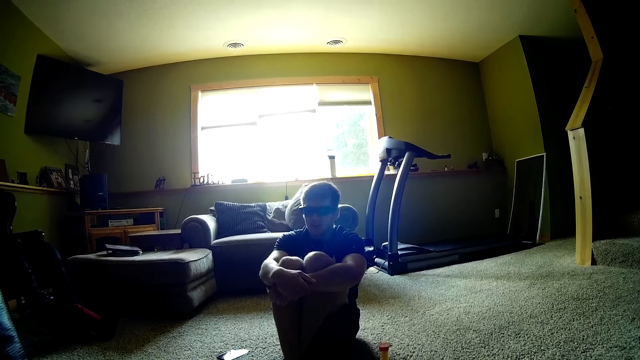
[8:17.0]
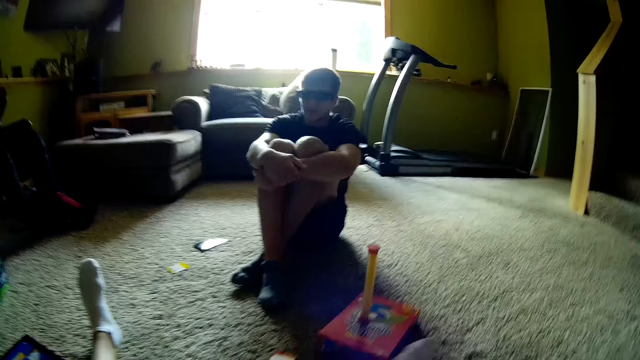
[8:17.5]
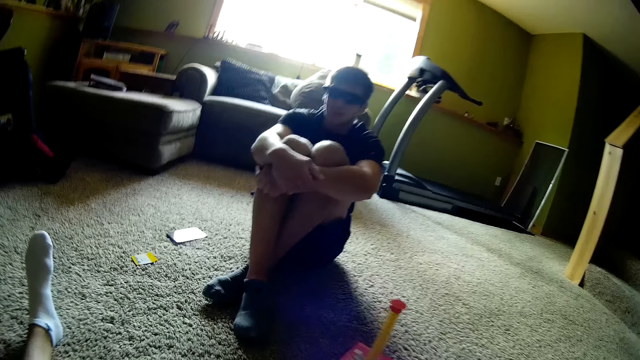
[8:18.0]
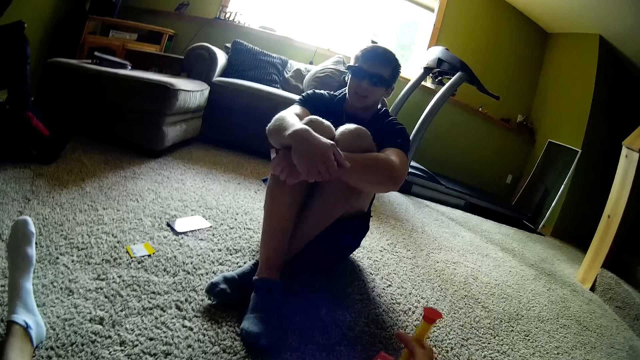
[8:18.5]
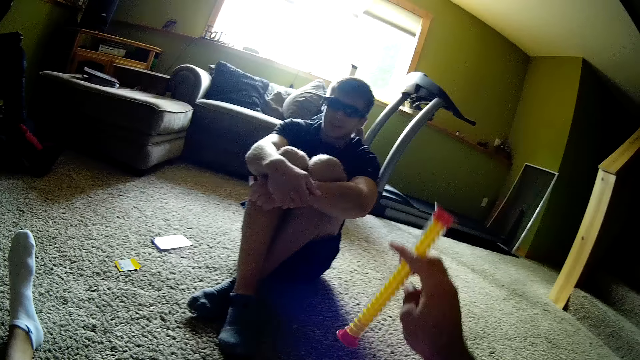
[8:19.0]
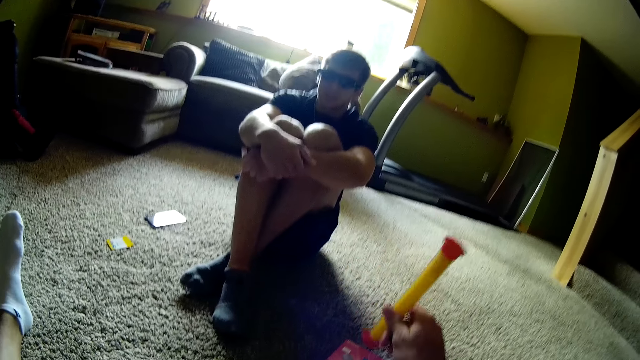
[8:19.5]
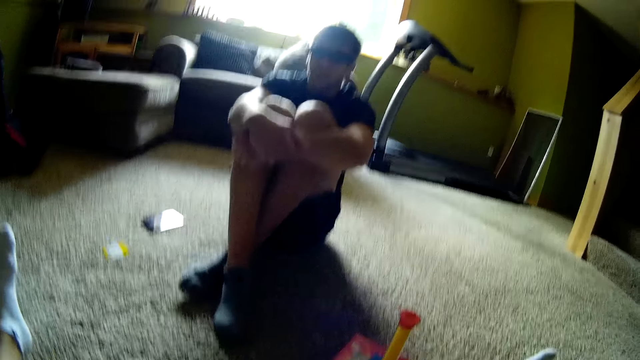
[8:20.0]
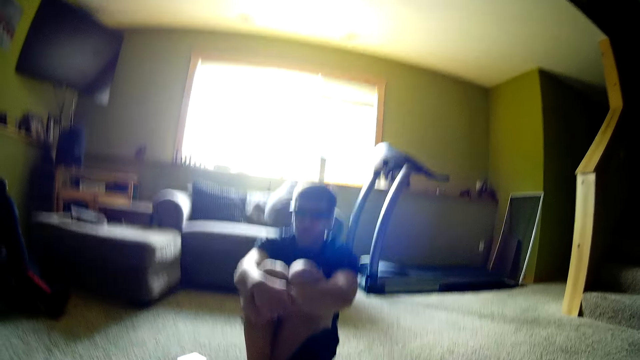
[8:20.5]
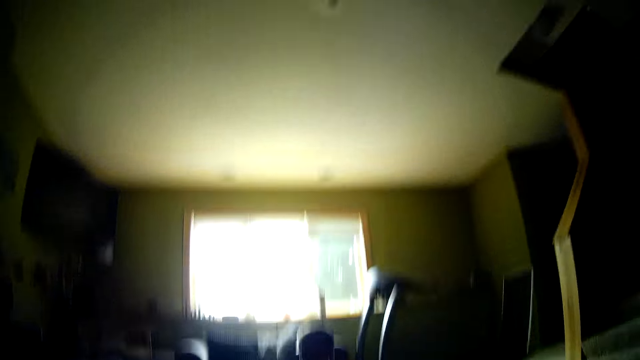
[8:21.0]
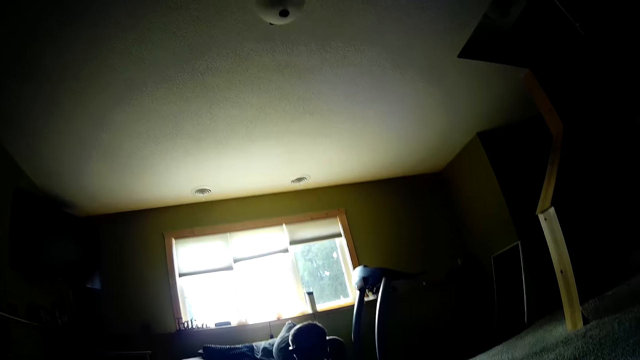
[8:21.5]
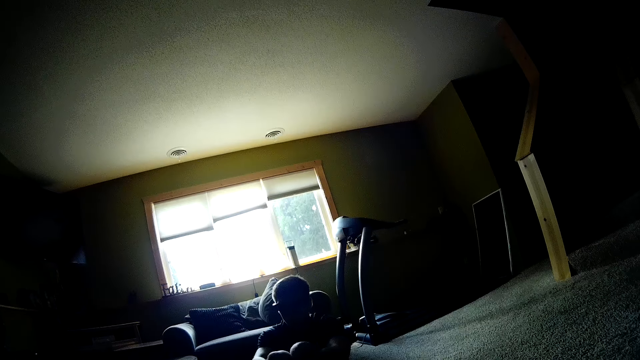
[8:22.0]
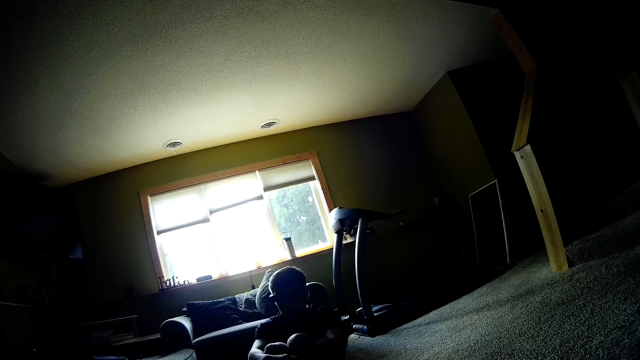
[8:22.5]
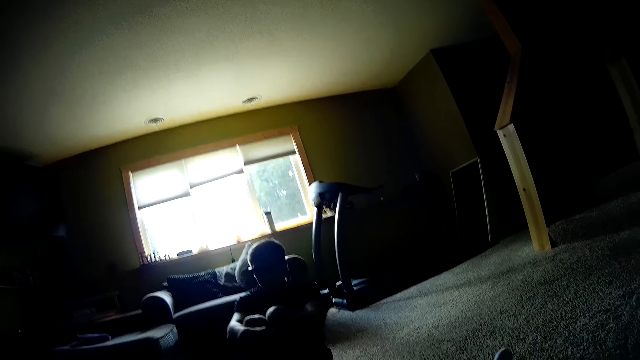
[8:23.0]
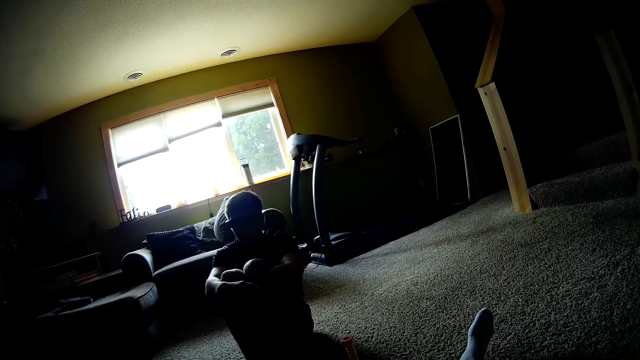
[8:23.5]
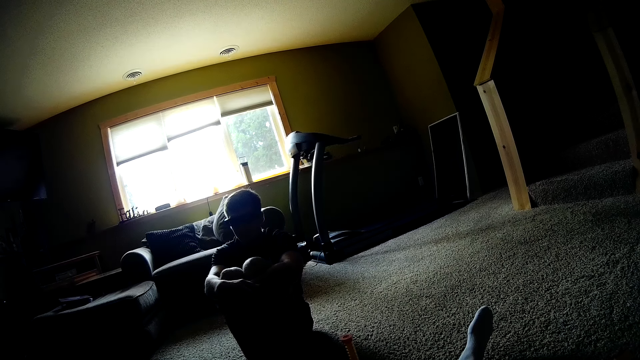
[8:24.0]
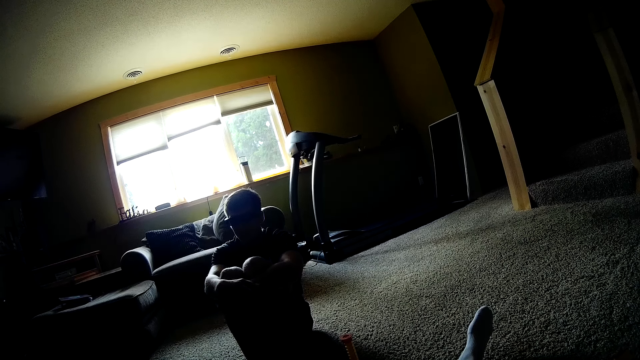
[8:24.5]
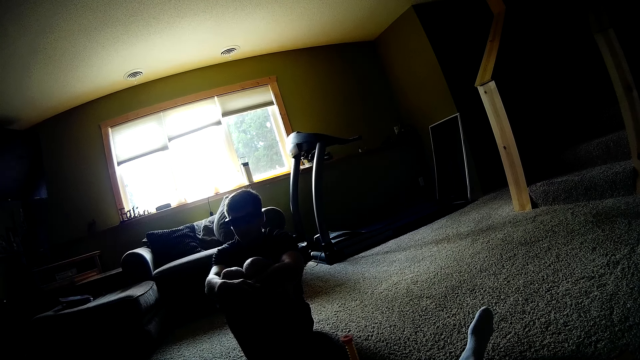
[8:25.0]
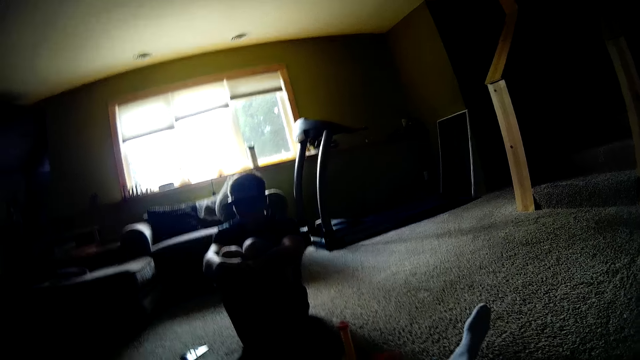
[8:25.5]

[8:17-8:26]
The camera wearer turns a time tube stick. They look around.

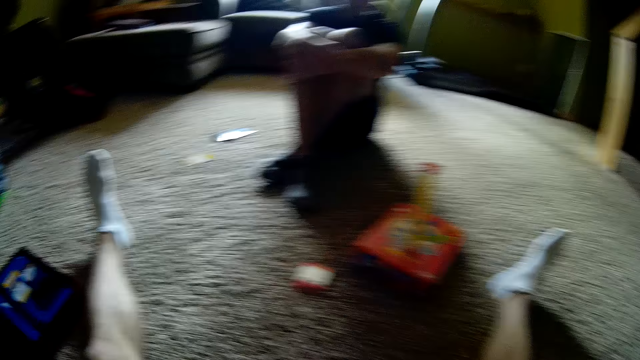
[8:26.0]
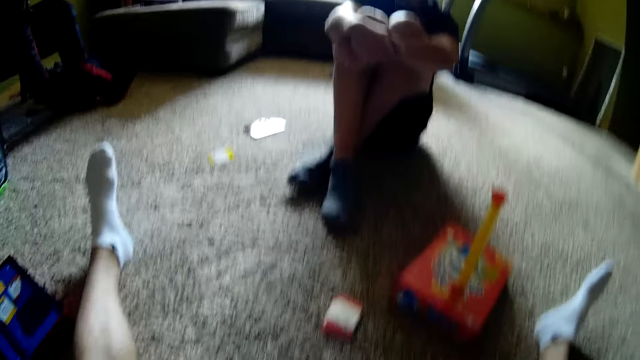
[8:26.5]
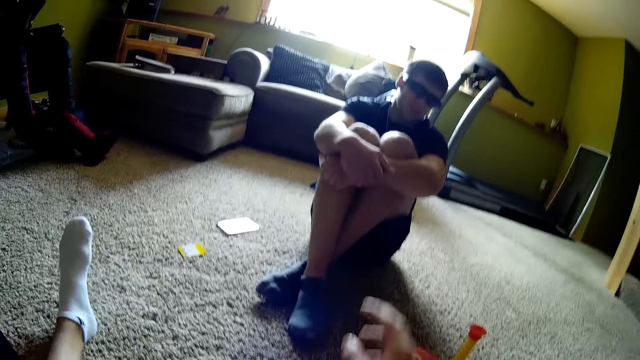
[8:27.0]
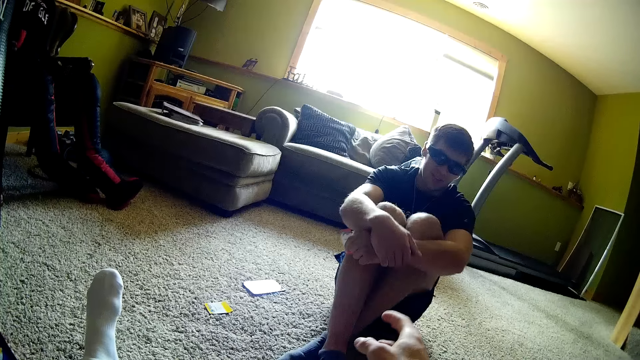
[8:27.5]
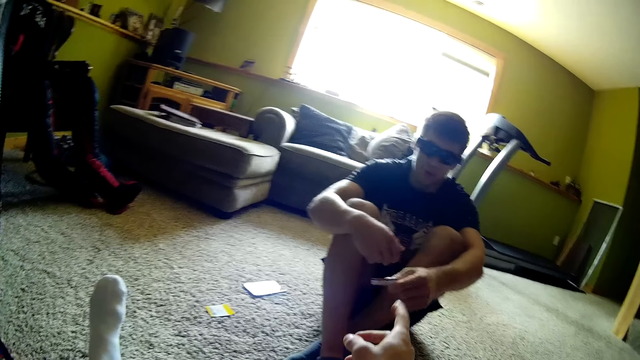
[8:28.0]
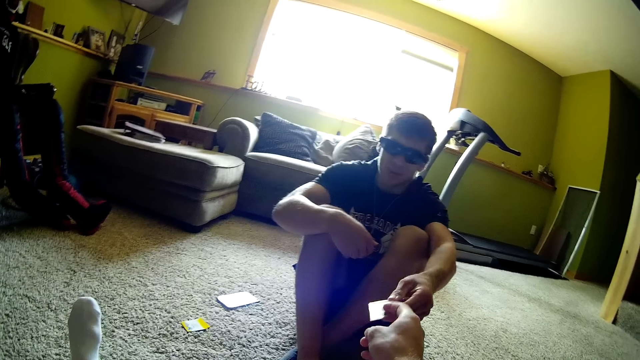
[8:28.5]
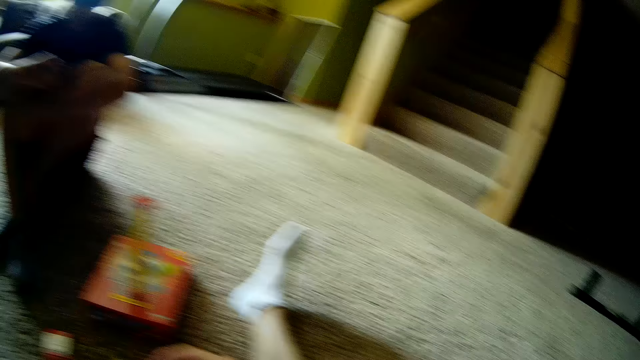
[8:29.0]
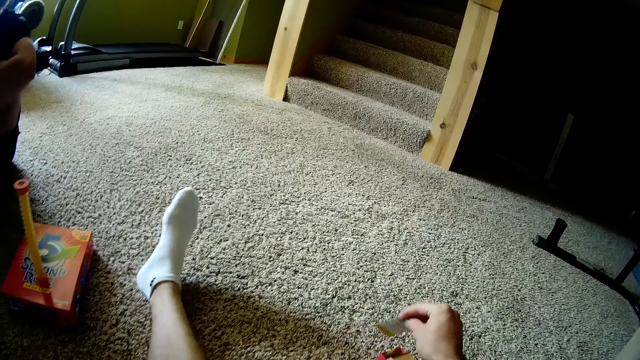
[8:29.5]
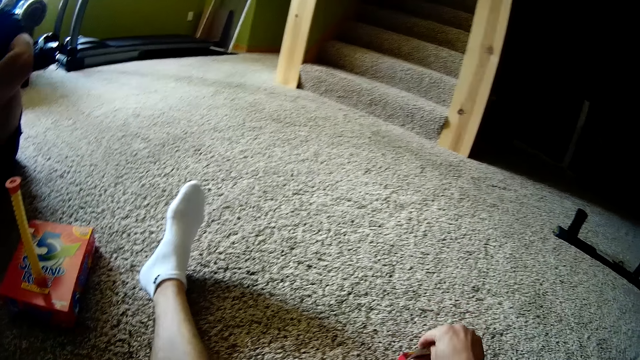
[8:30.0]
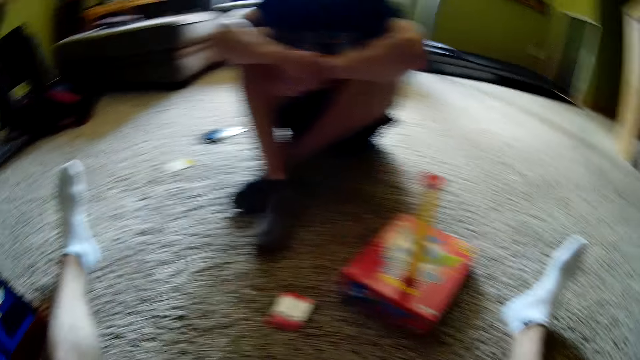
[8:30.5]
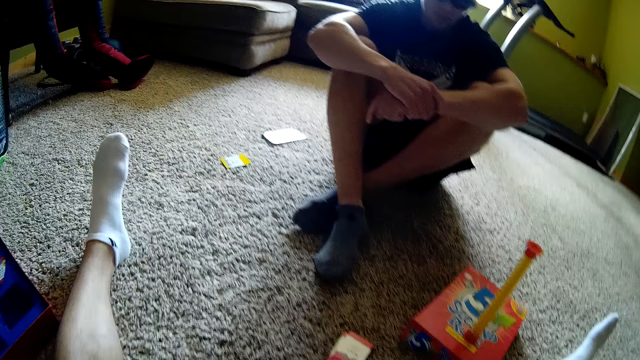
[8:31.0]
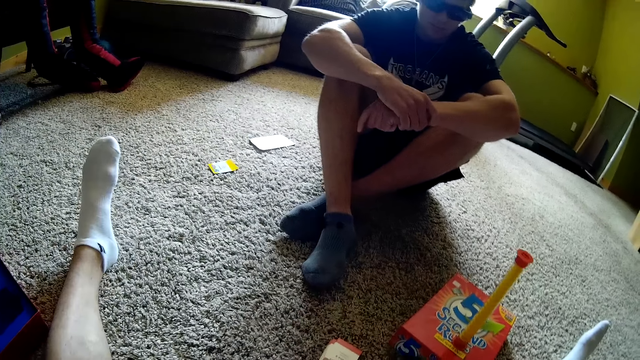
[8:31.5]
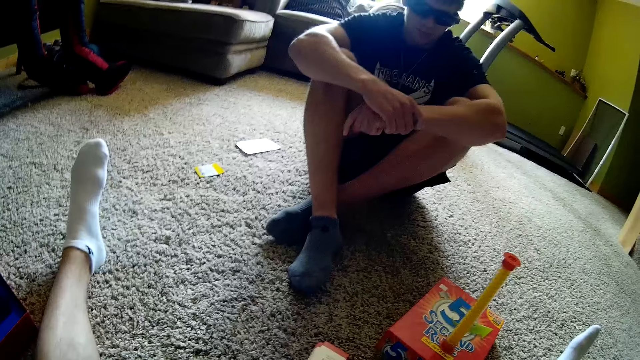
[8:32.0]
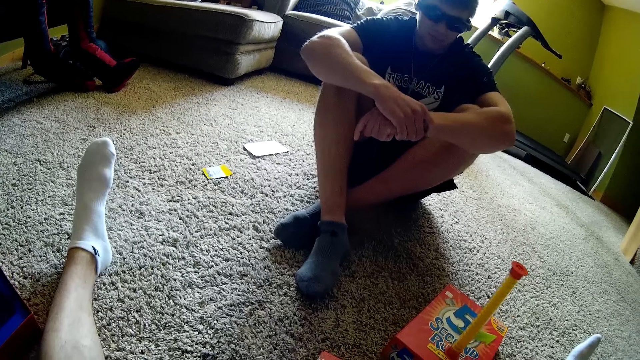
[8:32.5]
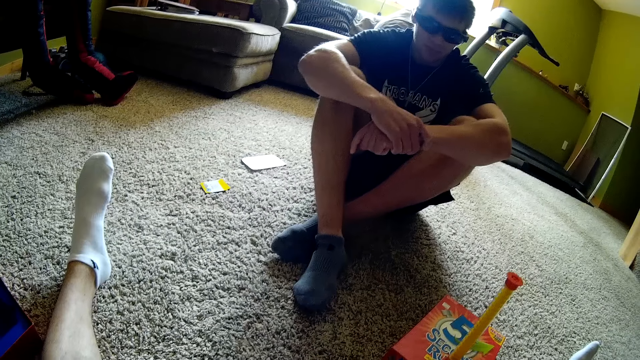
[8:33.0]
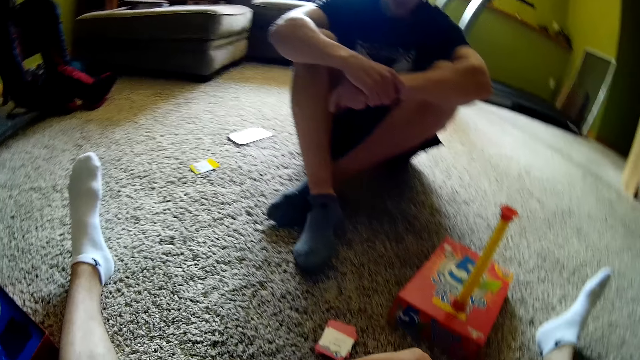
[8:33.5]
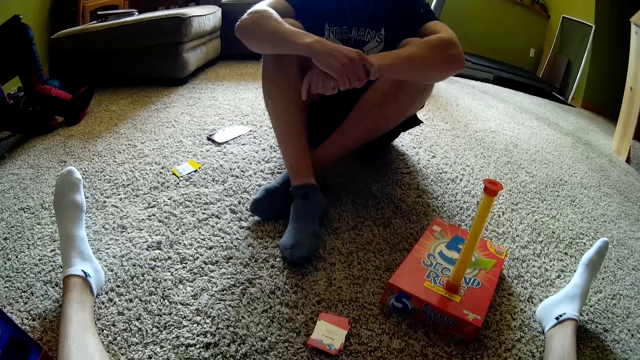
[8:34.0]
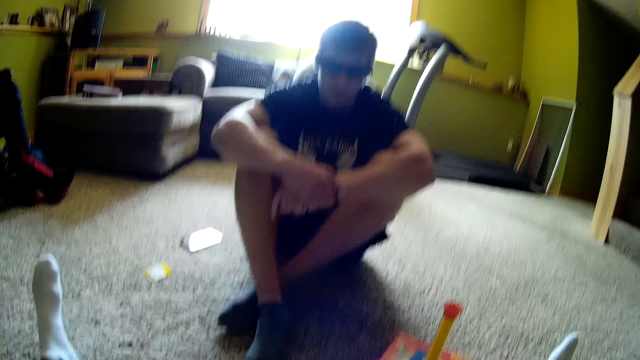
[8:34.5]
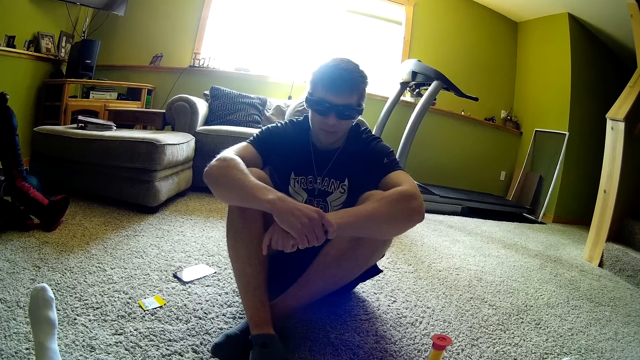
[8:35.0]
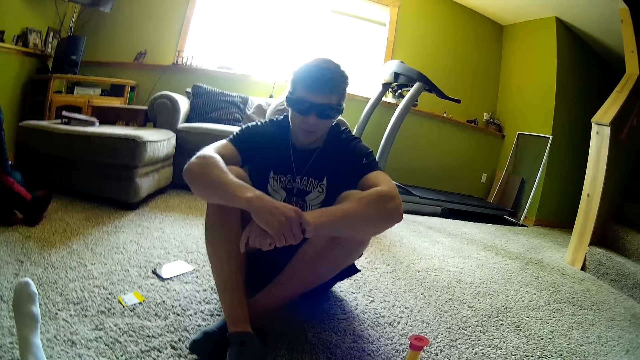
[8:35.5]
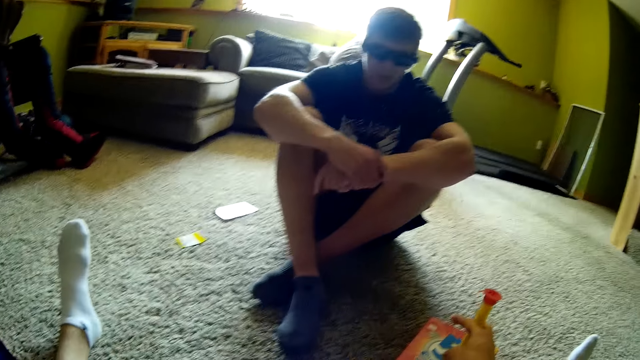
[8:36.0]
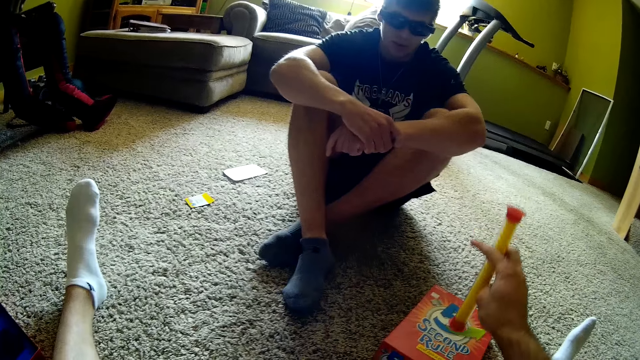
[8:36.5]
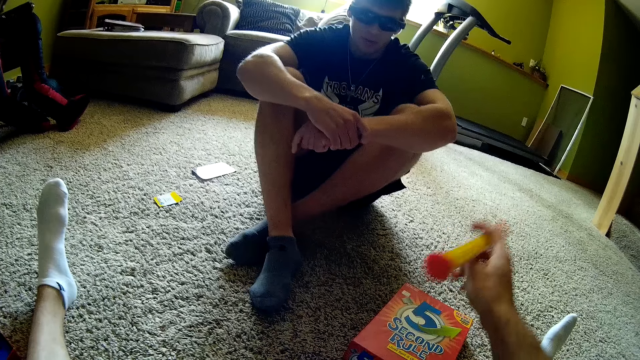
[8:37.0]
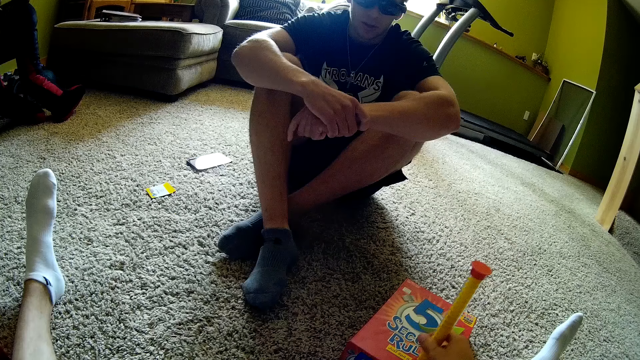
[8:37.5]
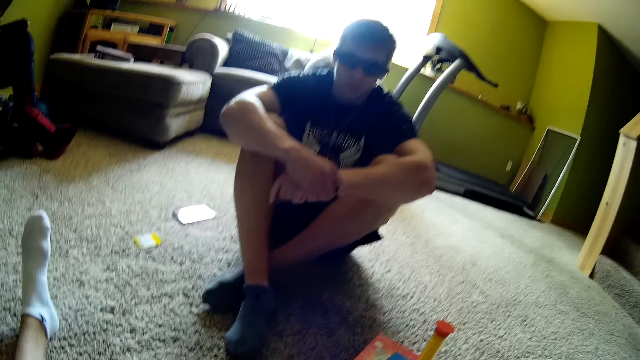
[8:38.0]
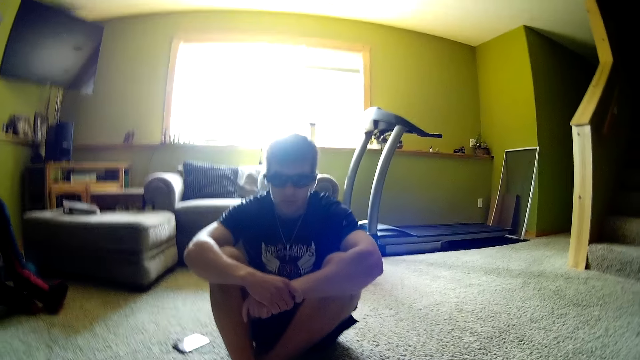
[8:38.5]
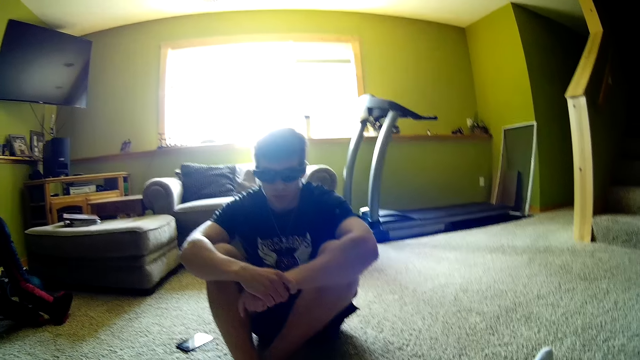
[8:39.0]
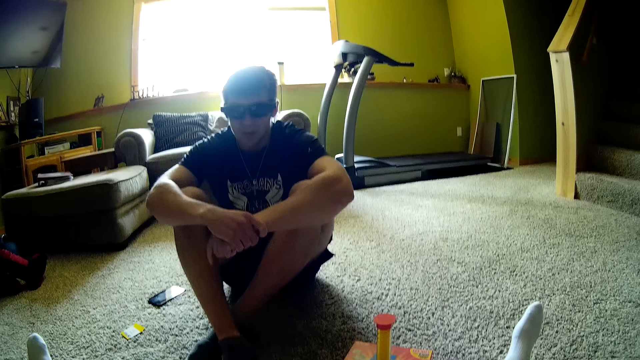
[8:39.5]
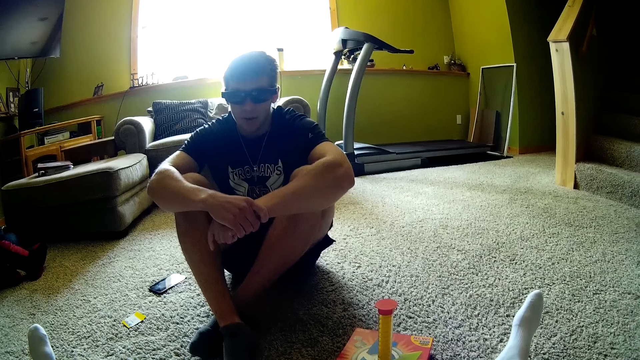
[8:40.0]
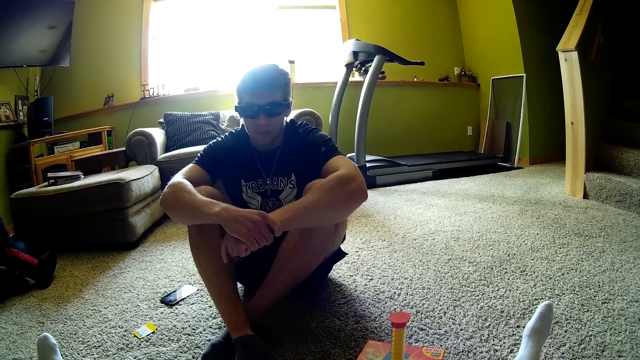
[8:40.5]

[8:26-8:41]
The camera wearer lifts the hand. A man passes the card to the camera wearer. The camera wearer picks the card from the man. They place the card on other cards on the floor. They look around. They pick a card. They turn the time tube stick. They look around.
